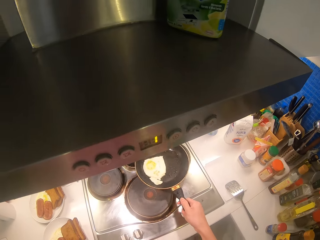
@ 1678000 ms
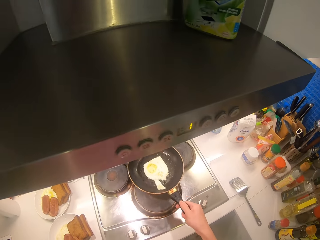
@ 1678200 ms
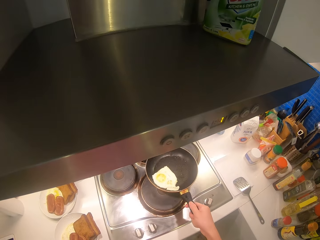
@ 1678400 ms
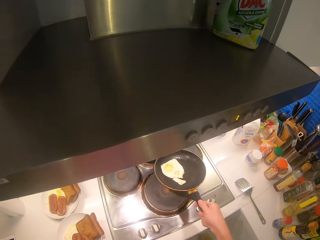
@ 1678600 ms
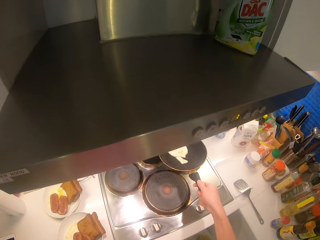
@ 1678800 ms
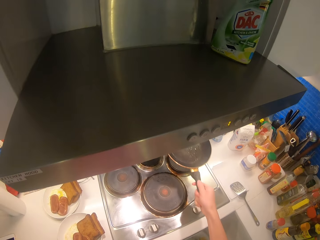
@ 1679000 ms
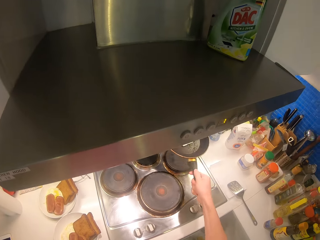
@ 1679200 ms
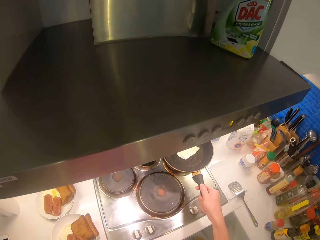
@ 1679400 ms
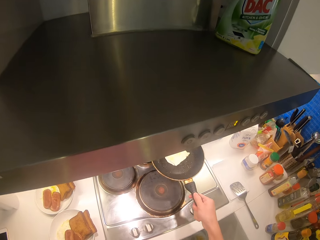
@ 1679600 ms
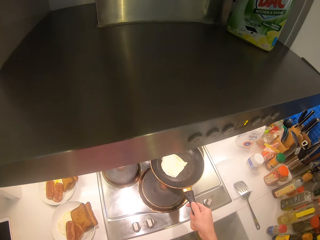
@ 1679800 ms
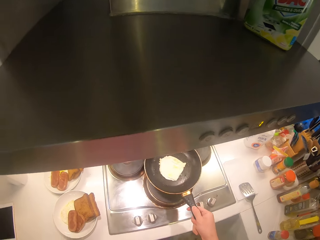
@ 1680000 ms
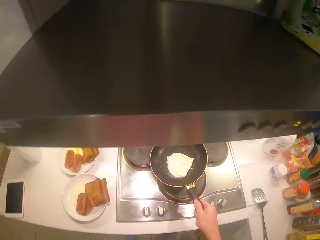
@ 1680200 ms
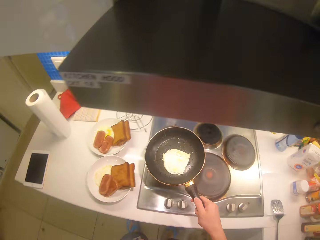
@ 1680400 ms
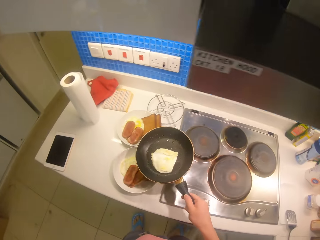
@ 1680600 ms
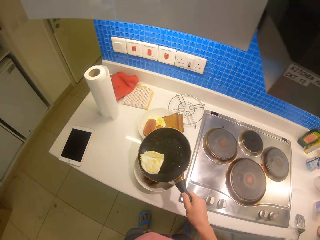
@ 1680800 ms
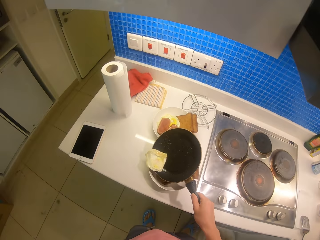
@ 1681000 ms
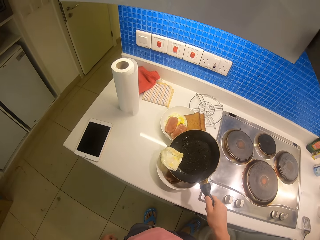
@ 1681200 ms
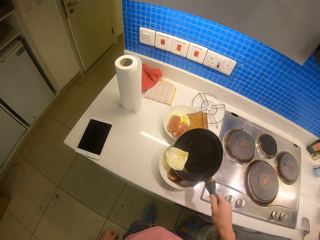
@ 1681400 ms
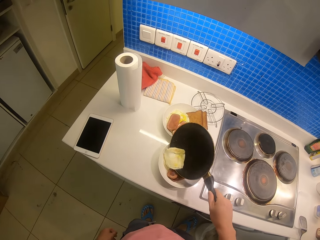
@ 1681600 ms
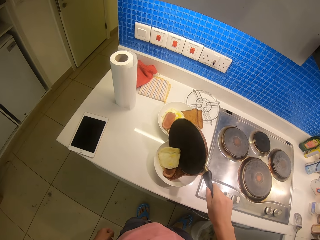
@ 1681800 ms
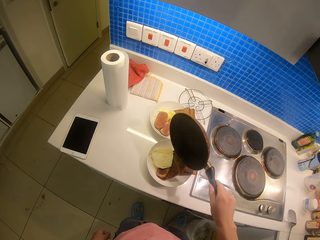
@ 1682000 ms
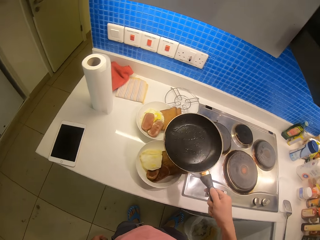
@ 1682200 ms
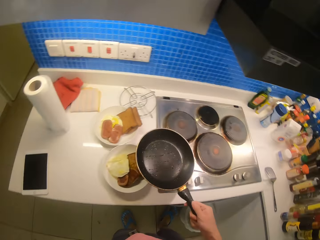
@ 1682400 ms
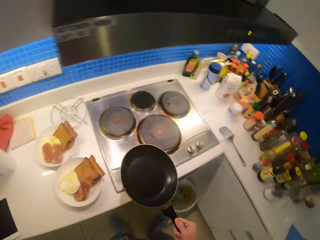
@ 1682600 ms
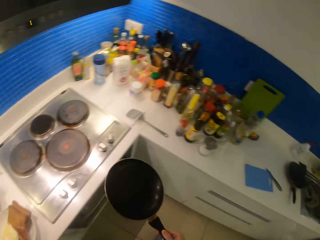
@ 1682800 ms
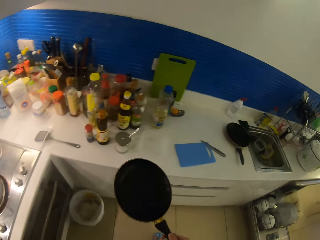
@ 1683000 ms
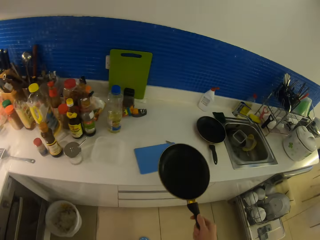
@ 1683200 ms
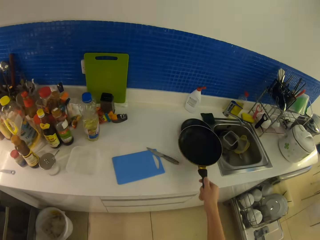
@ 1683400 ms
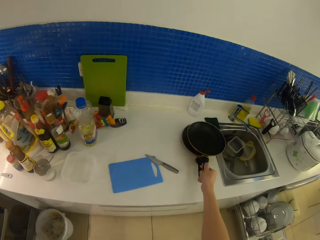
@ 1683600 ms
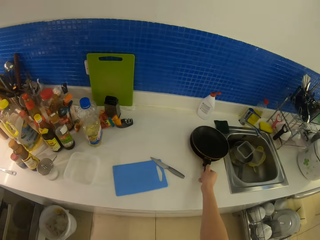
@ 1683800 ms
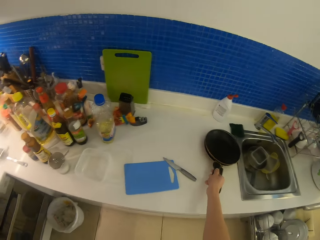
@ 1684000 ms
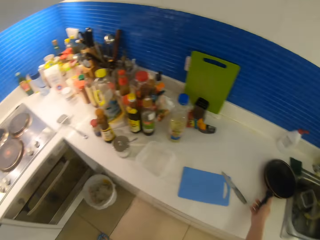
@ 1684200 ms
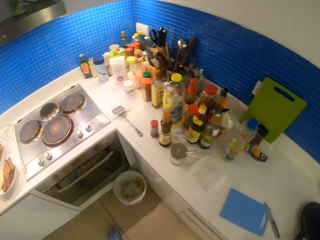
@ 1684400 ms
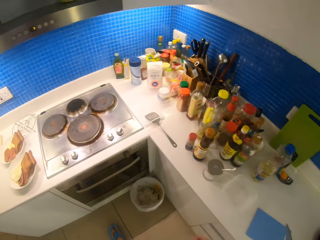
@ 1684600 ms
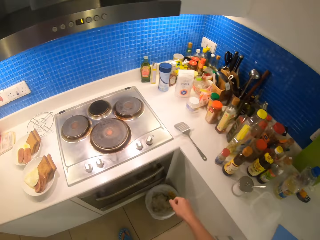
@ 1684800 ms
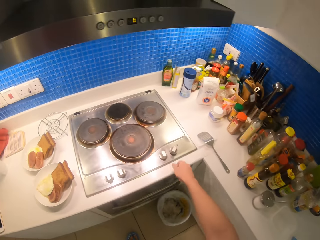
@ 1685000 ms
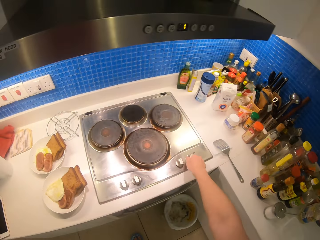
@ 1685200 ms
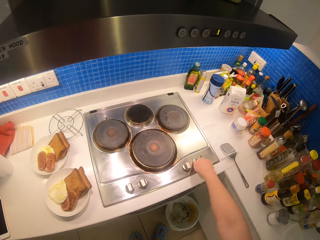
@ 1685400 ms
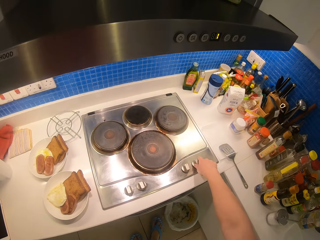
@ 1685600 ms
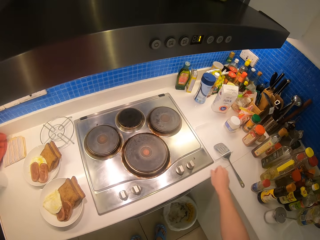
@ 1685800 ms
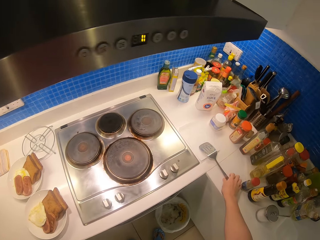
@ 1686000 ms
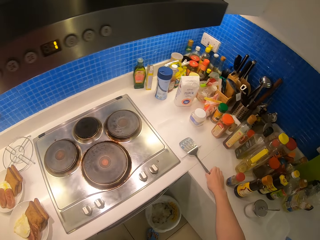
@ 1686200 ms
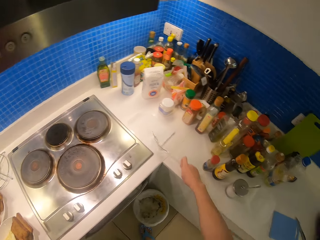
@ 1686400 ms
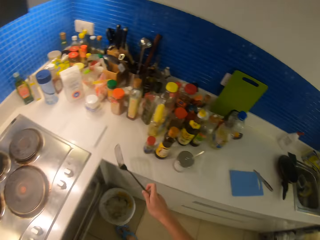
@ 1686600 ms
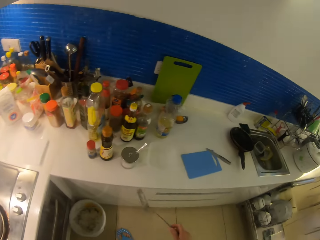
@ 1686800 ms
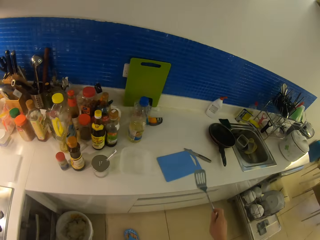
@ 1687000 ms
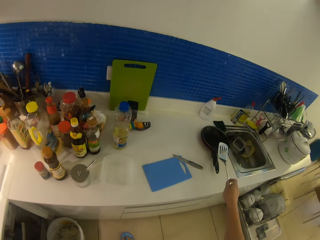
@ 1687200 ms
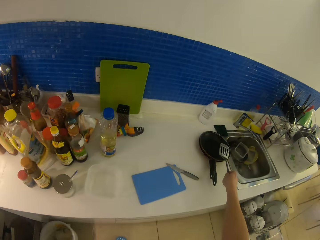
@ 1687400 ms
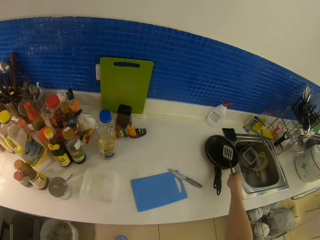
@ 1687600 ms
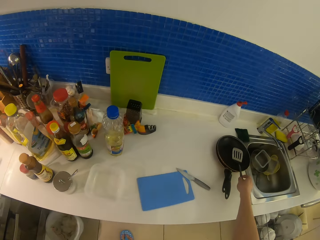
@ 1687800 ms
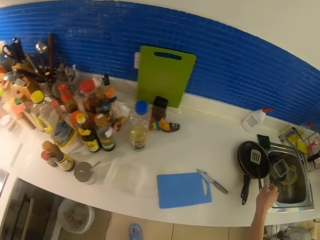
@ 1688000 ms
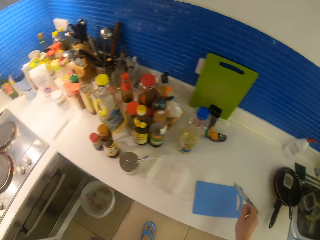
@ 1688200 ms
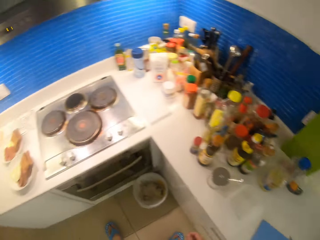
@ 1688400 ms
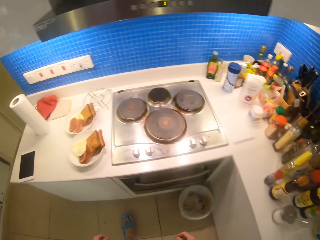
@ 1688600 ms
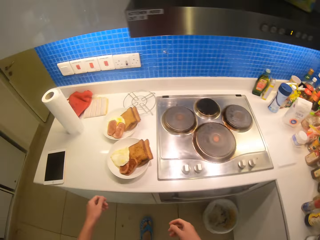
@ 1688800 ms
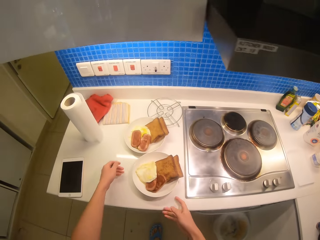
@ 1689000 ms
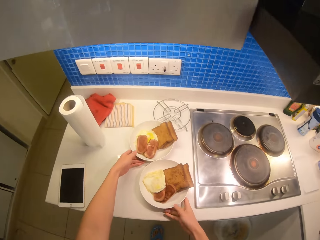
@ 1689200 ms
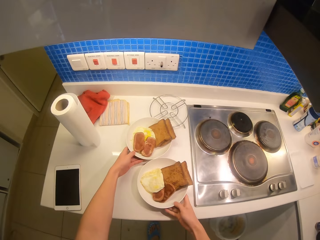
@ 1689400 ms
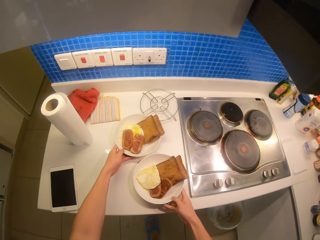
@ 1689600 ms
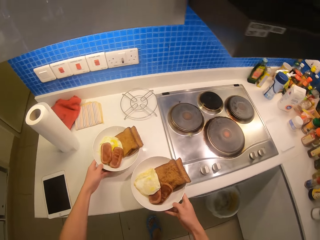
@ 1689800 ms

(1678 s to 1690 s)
The camera wearer shakes the pan with the right hand. They hold the pan. They flip the egg on the pan. They serve the egg on the plate. They place the pan on the counter. They turn off the gas cooker. They pick up the spoon. They place the spoon down.

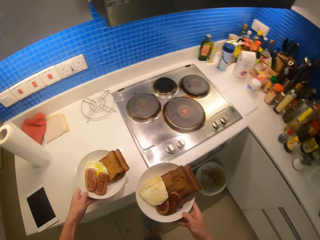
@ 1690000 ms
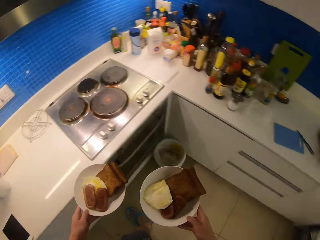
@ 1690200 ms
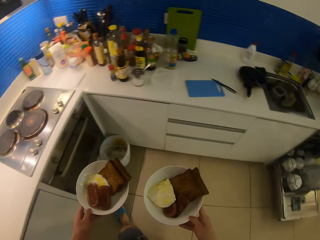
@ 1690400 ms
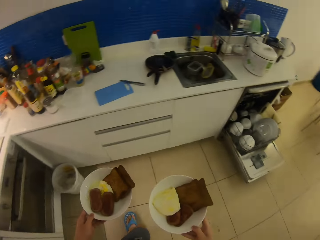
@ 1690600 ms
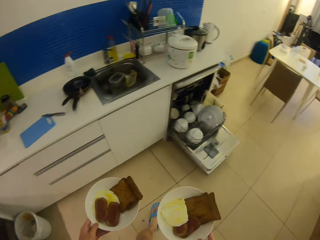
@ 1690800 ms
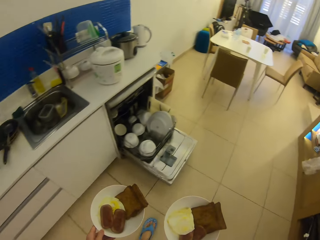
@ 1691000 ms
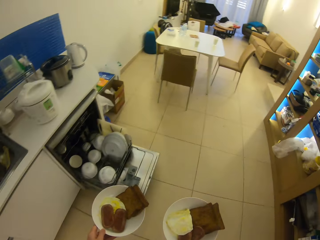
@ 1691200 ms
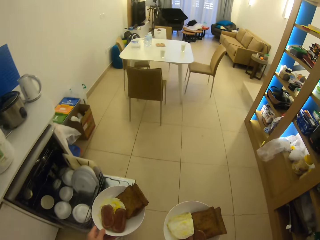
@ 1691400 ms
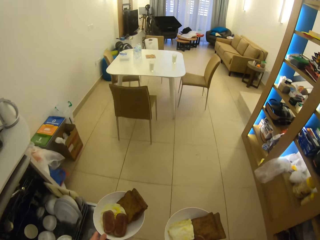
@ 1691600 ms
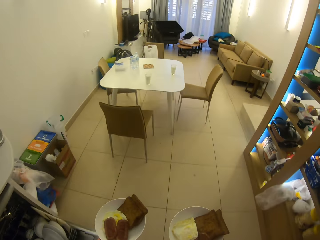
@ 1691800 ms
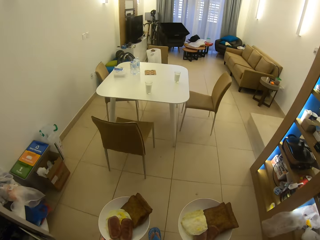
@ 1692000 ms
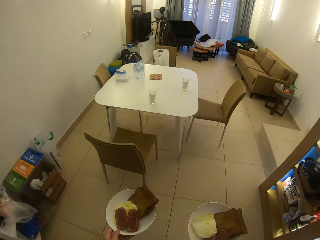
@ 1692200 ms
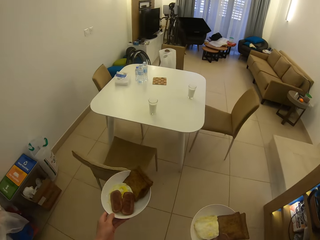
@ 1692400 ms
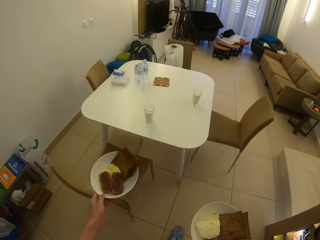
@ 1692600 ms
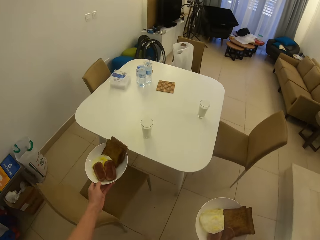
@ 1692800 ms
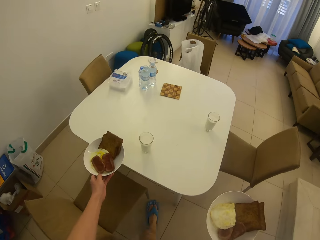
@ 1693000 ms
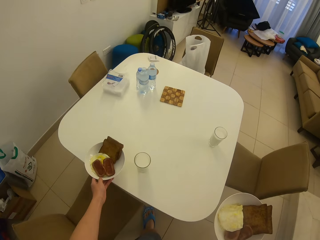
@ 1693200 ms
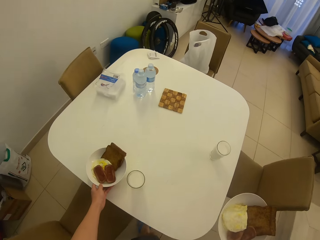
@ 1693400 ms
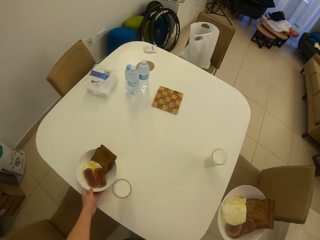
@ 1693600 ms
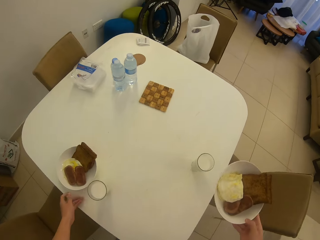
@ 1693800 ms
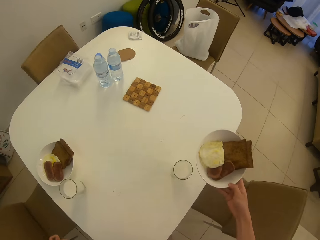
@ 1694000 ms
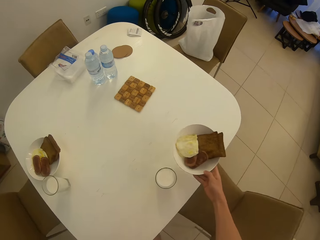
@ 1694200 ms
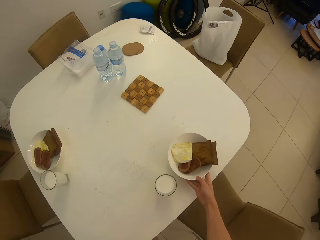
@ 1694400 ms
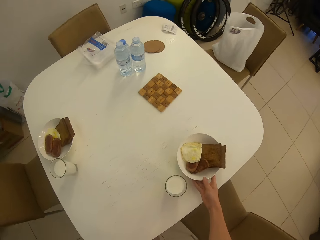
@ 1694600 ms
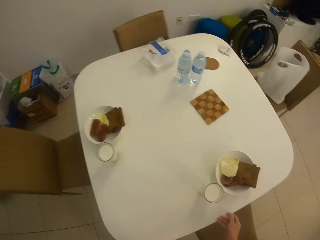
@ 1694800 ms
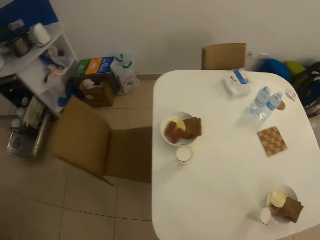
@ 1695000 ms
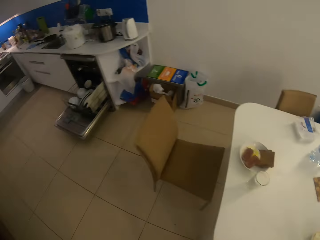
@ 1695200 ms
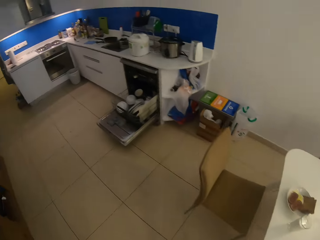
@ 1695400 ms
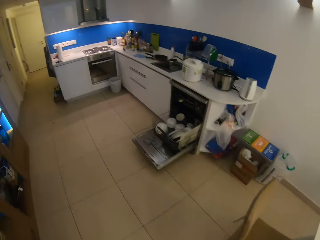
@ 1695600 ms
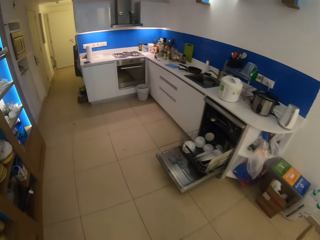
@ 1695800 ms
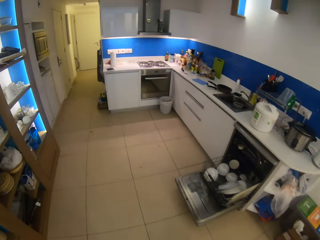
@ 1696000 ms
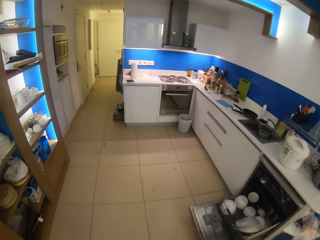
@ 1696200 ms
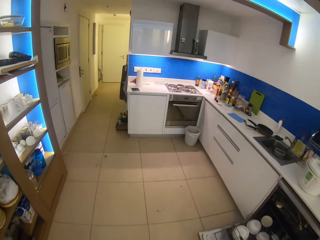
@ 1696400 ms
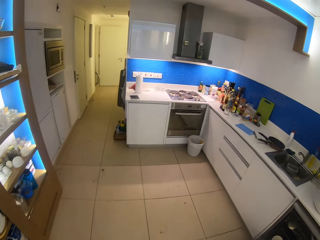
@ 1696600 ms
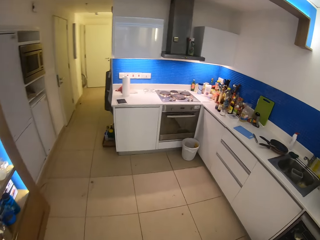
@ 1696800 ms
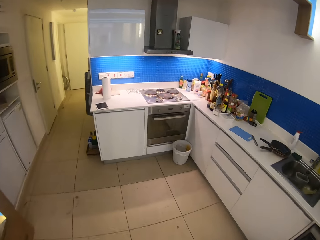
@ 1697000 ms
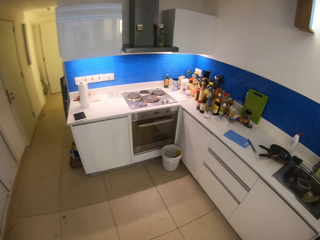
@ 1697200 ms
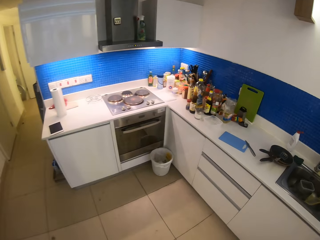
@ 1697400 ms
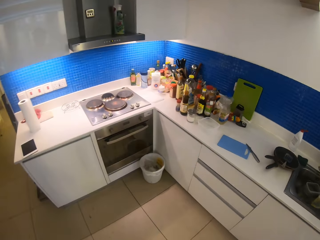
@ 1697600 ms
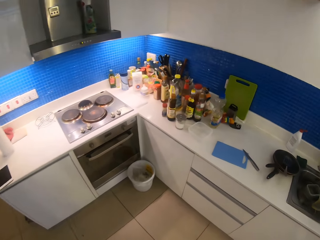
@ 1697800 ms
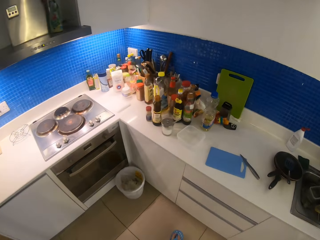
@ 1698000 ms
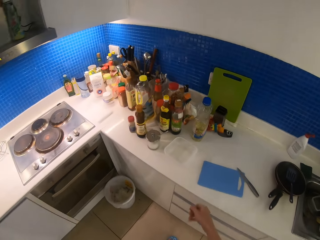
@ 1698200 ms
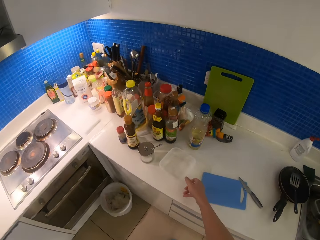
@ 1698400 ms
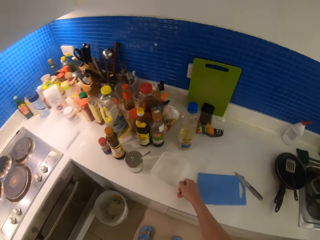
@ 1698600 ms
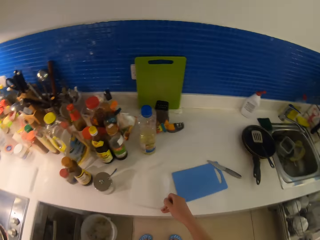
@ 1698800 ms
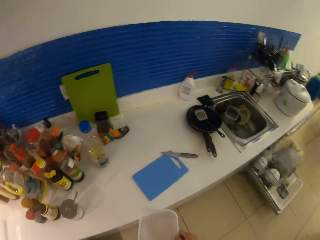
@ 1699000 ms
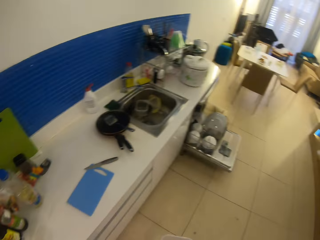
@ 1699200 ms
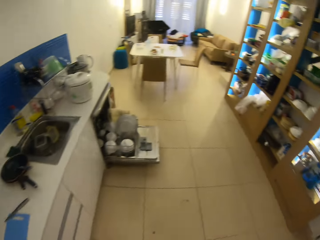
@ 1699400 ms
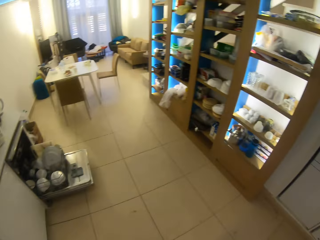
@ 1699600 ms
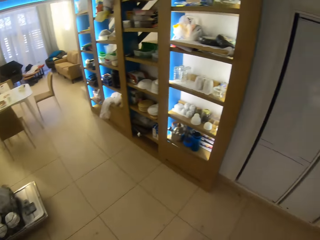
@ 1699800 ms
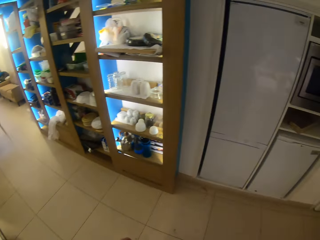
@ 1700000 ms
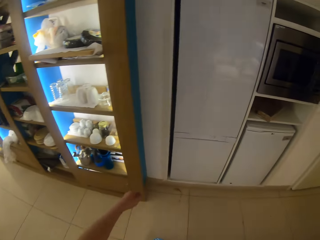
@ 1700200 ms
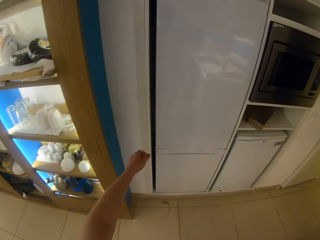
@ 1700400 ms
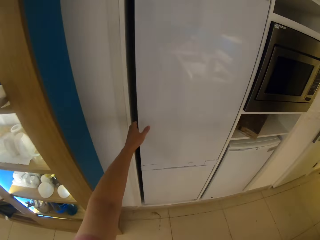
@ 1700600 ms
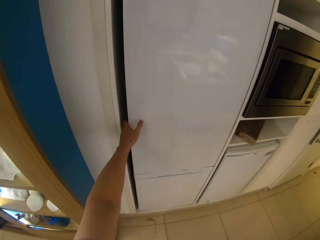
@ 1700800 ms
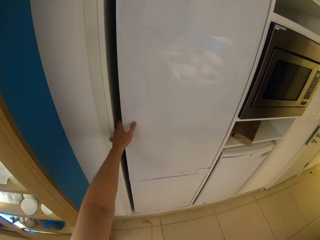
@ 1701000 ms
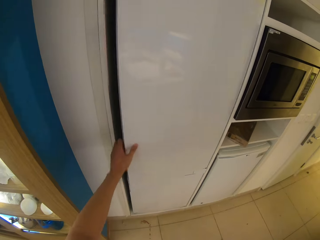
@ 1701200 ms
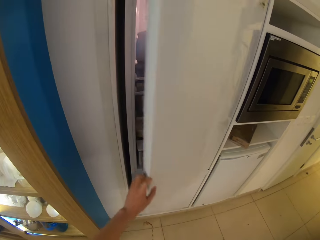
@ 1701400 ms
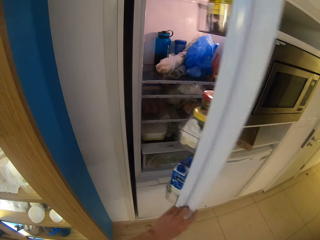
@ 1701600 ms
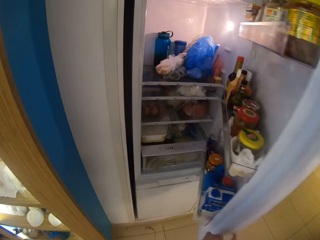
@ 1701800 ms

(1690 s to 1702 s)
The camera wearer picks up the two plates. They hold the plates of food. They place the plates on the table. They pick up the tin.
